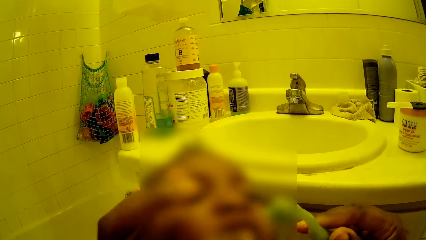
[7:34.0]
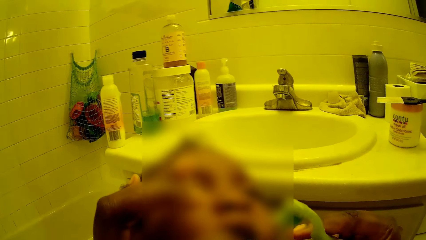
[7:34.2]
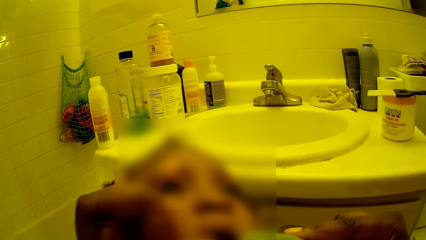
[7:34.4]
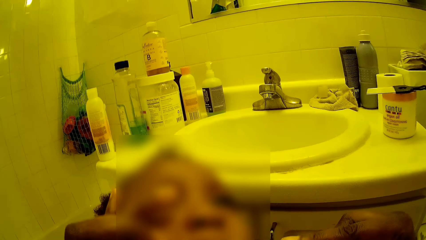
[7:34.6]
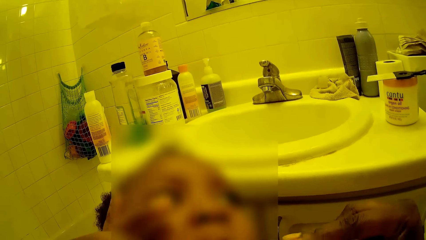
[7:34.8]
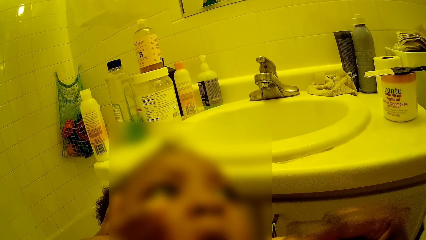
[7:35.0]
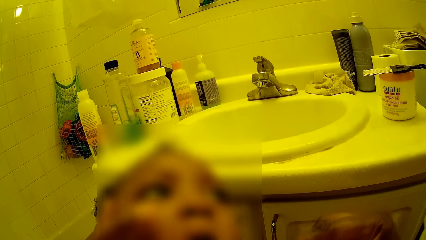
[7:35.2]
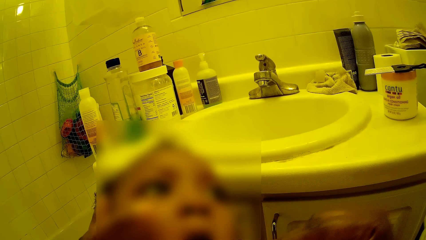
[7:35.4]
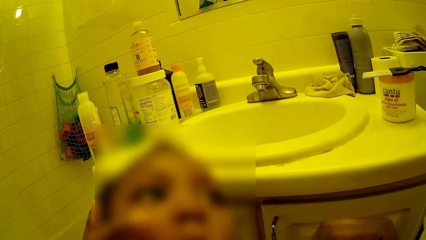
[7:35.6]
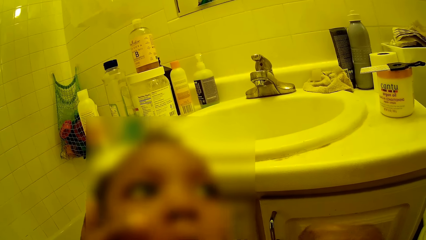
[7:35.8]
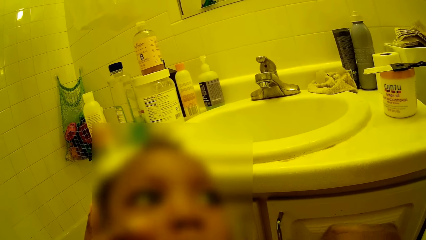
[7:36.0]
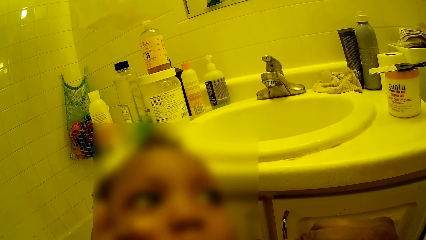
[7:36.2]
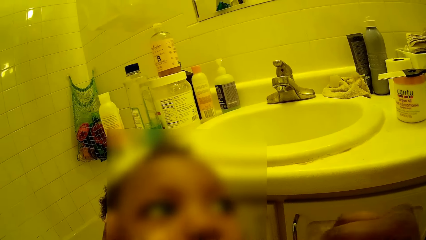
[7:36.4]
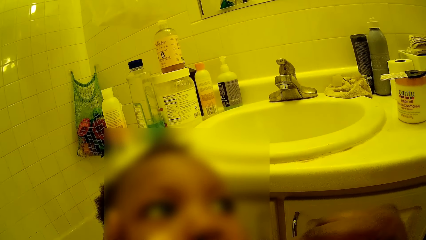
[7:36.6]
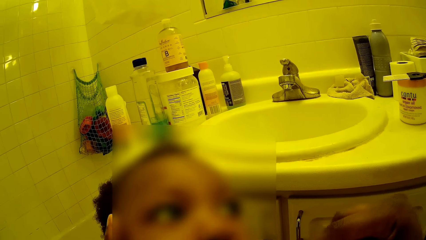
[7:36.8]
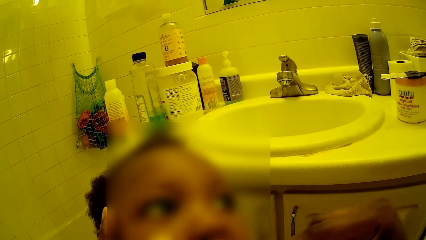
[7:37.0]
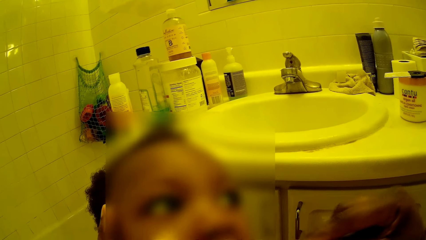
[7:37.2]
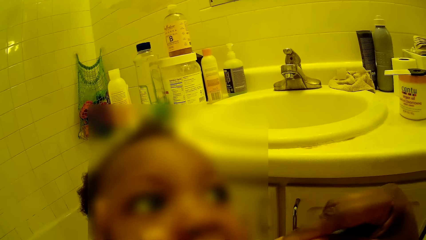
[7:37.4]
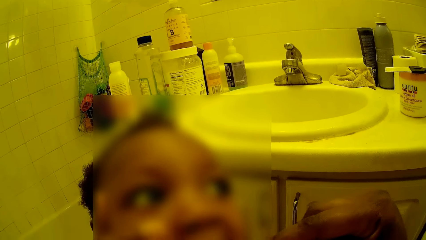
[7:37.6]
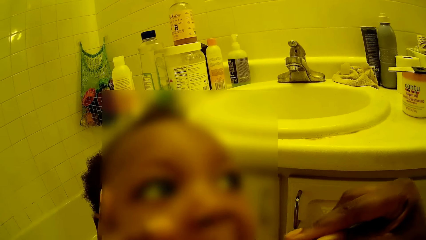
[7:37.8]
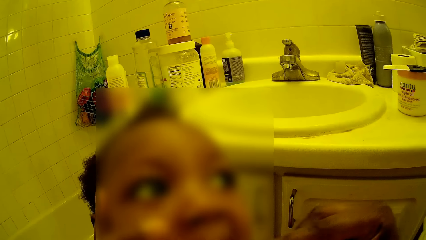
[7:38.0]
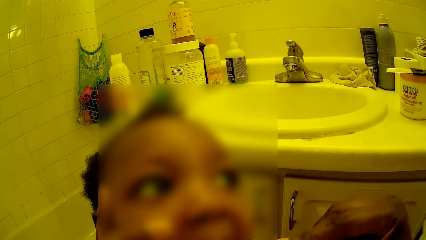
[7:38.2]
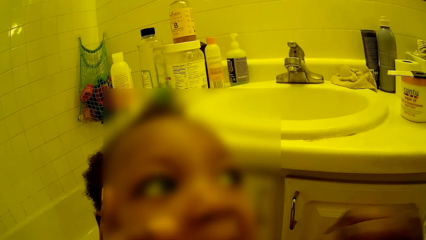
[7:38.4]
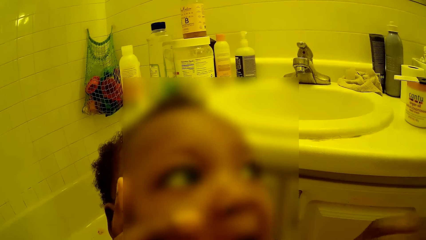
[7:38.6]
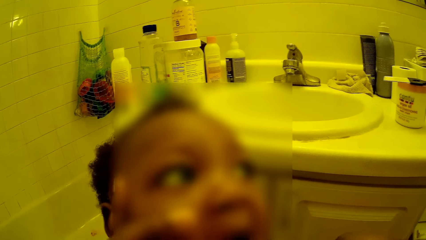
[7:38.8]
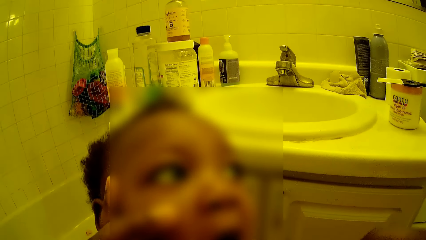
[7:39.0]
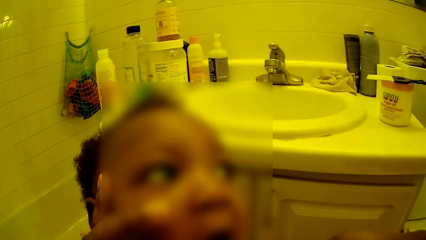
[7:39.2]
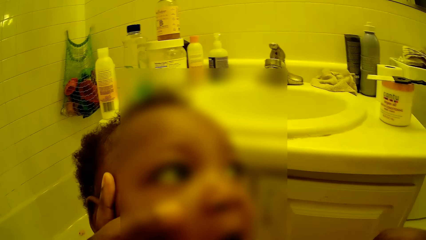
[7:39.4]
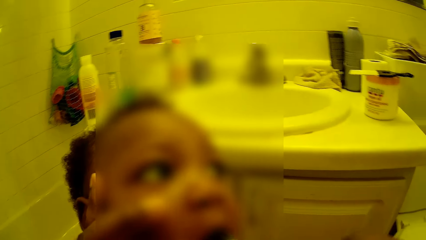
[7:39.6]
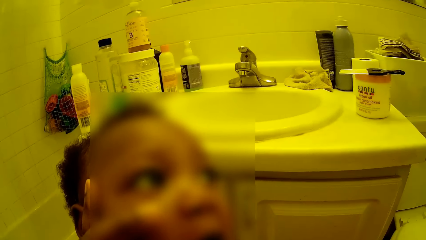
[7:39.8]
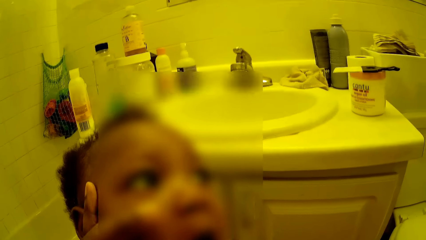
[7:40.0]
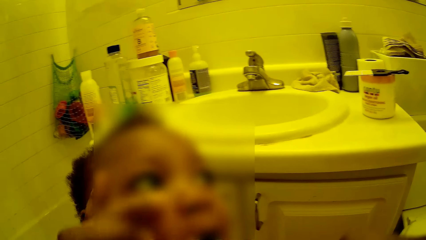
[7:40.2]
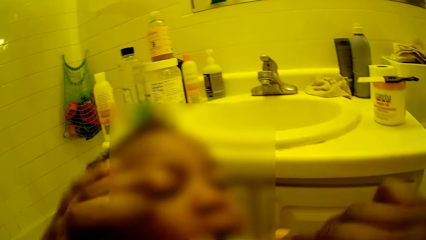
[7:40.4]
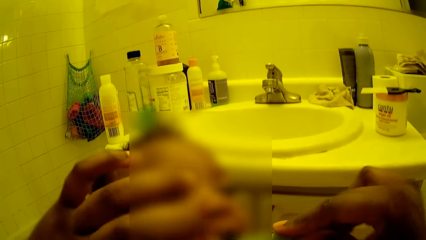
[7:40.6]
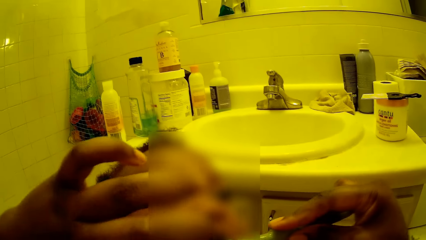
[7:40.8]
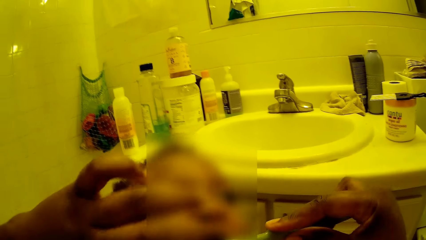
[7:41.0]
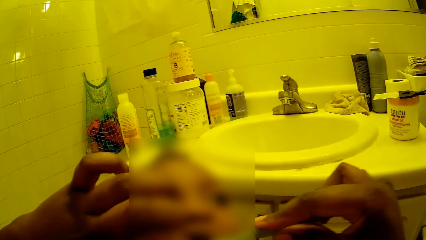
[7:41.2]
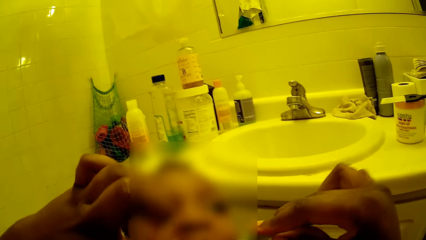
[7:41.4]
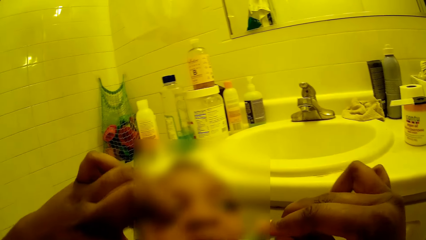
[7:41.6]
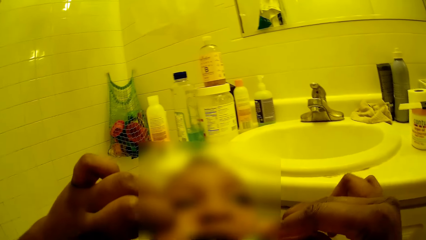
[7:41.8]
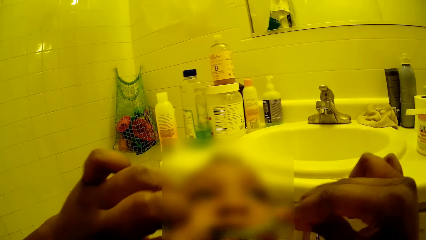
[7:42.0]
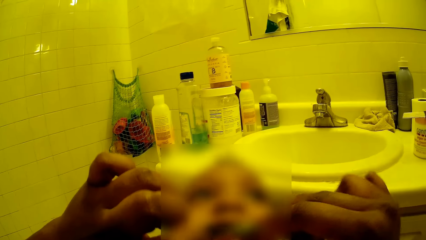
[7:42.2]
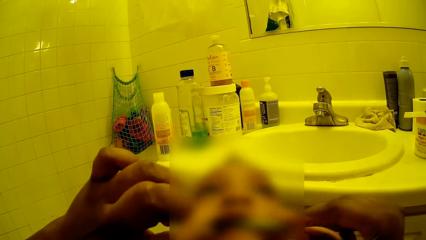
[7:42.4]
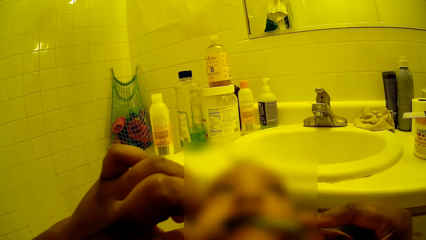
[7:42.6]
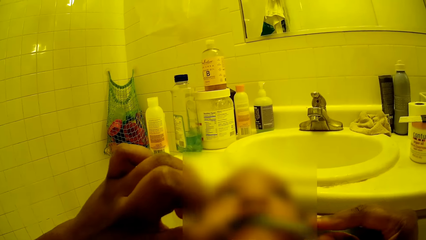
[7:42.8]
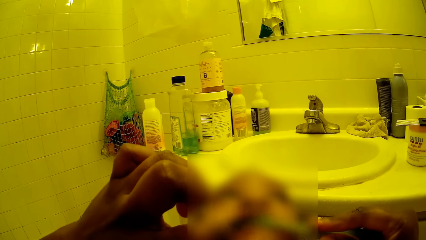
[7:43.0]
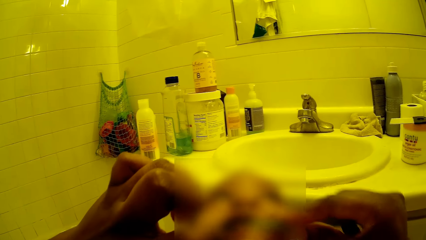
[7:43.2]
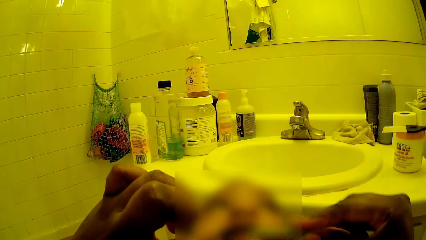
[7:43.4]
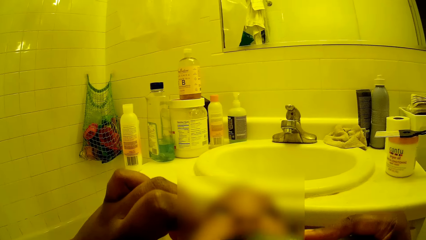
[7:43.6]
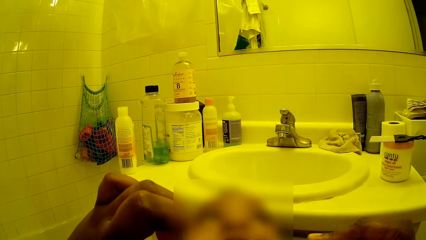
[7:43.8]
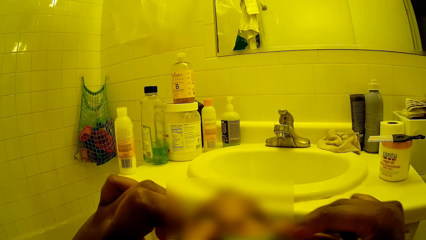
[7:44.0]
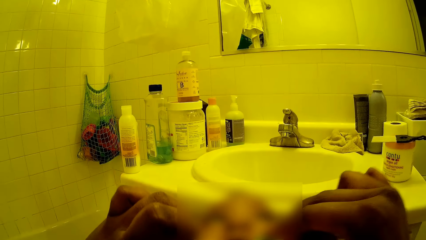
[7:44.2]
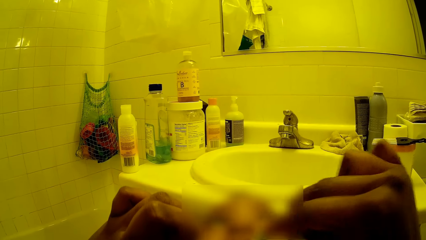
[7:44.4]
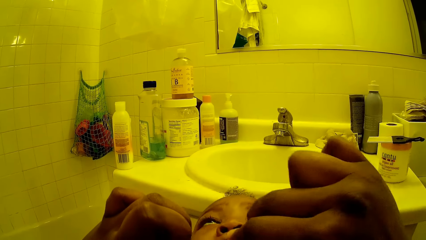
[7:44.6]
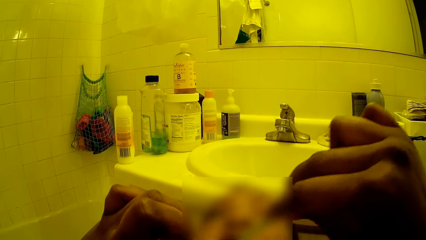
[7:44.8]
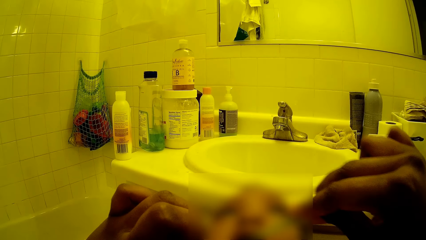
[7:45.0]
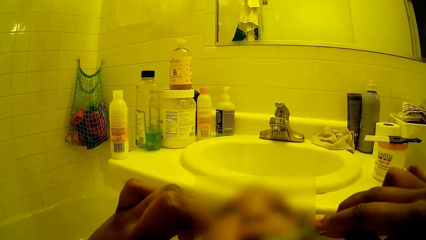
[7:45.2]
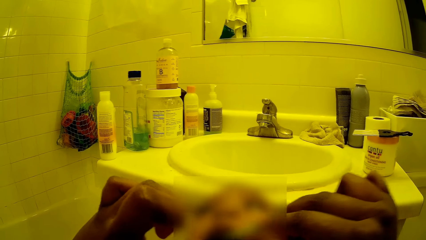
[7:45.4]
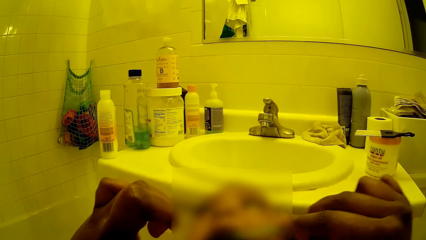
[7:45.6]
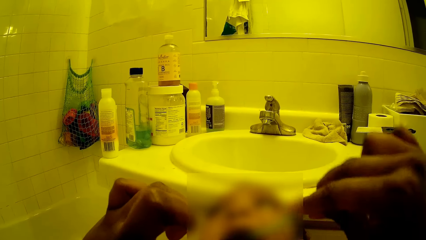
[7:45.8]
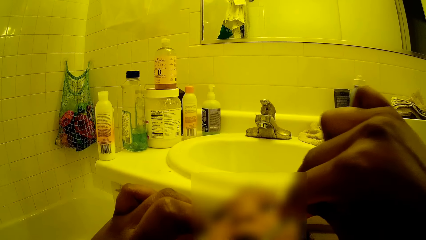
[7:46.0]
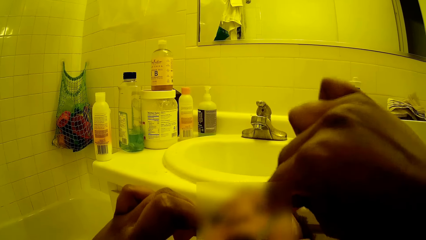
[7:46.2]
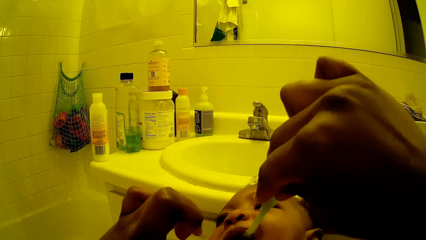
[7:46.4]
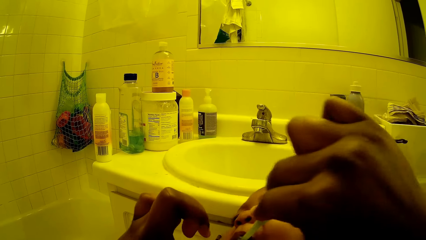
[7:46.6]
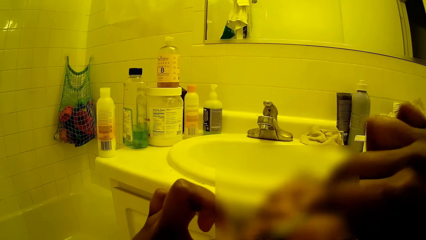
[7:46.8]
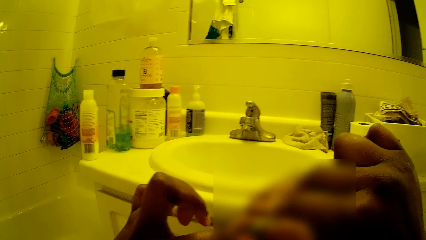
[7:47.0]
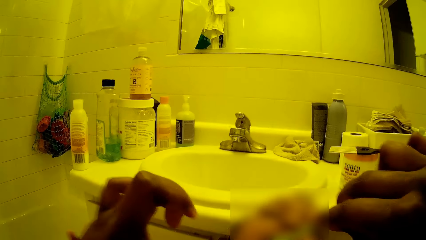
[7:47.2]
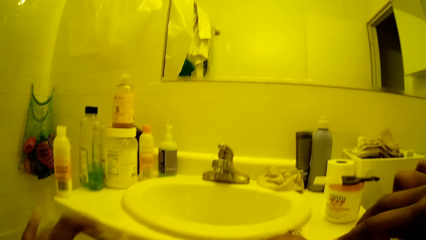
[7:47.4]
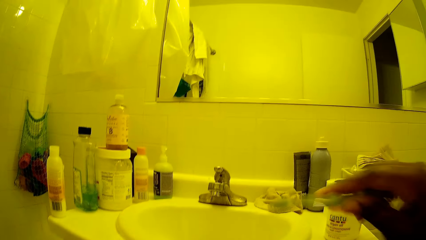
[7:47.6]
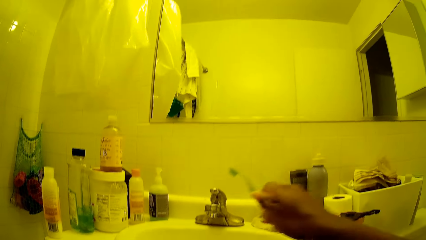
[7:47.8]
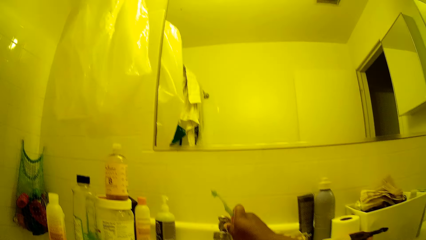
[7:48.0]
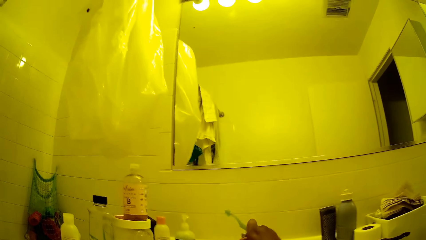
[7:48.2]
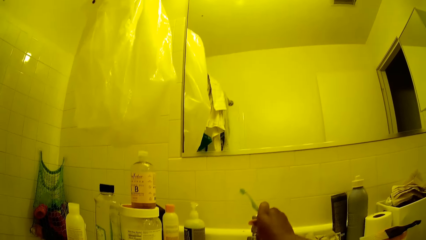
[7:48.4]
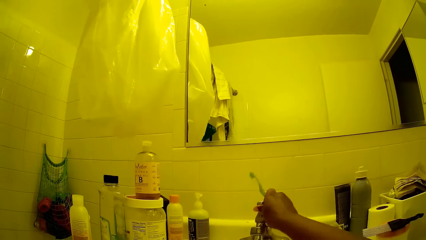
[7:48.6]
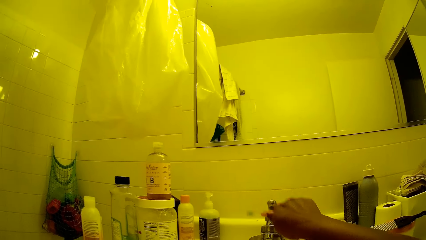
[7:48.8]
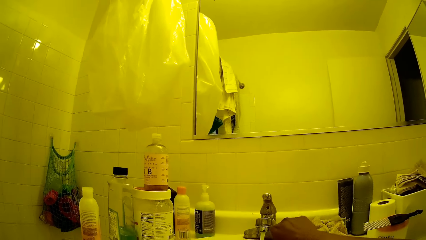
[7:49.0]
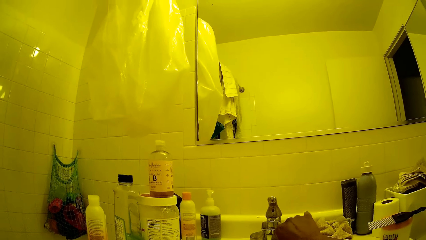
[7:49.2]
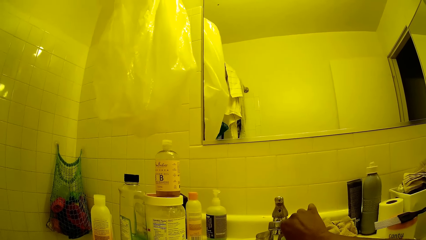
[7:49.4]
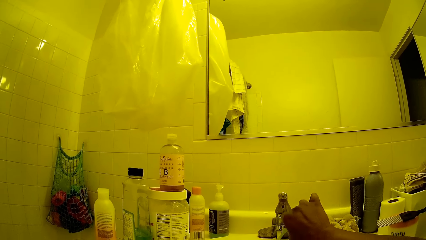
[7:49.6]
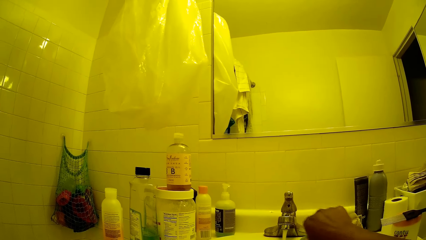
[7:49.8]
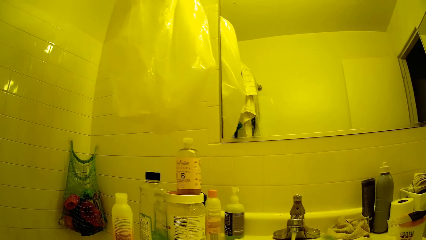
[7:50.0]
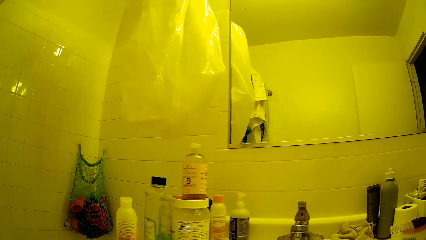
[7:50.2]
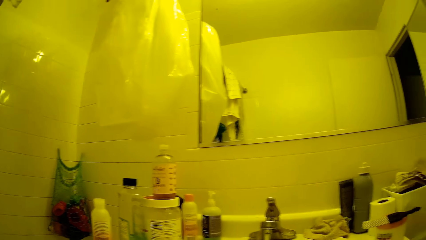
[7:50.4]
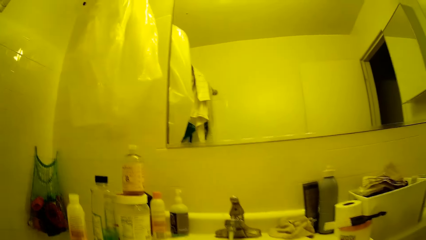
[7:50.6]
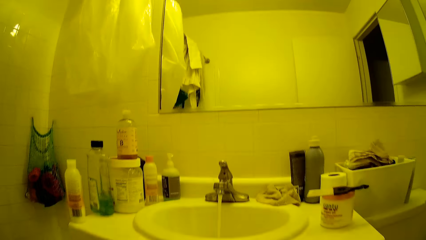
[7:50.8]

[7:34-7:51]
The camera wearer removes her left hand from the baby's head. She removes the toothbrush in her right hand from the baby's mouth. She turns on the tap with her right hand. She places the toothbrush in her right hand under the running water from the tap. She rinses the brush with the running water.
